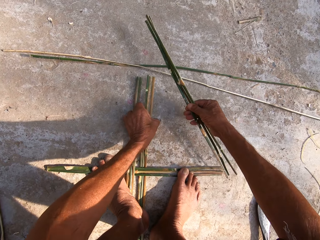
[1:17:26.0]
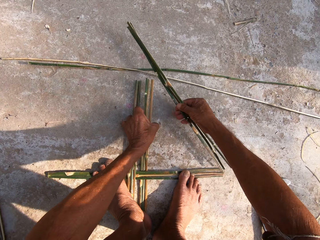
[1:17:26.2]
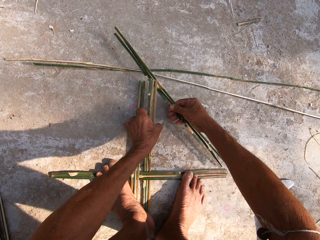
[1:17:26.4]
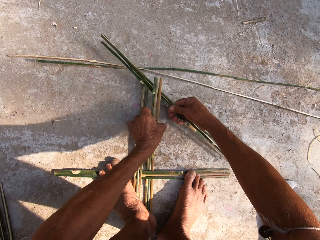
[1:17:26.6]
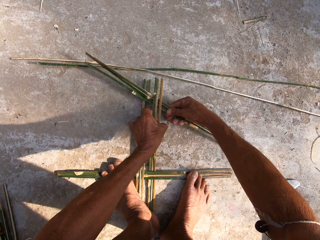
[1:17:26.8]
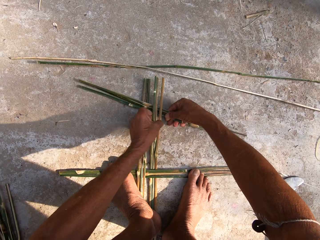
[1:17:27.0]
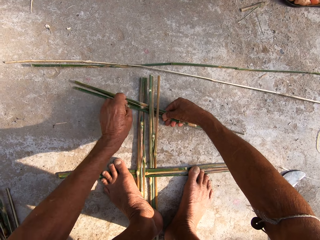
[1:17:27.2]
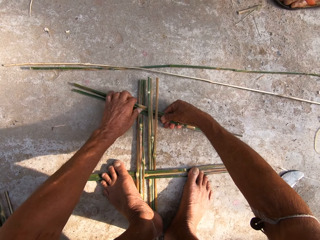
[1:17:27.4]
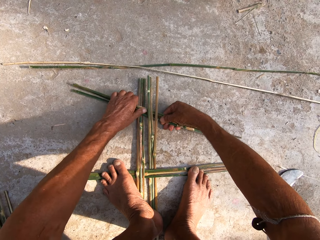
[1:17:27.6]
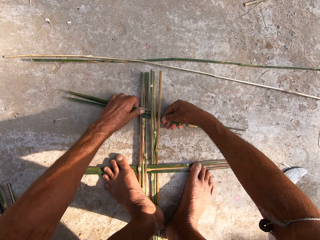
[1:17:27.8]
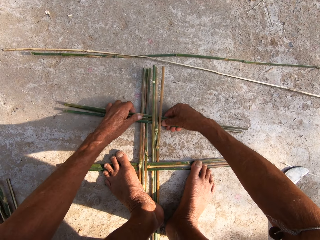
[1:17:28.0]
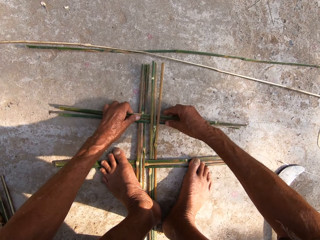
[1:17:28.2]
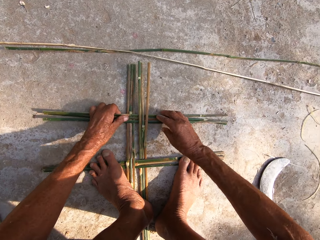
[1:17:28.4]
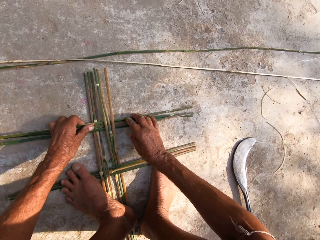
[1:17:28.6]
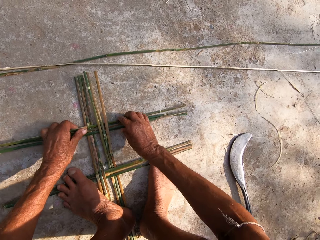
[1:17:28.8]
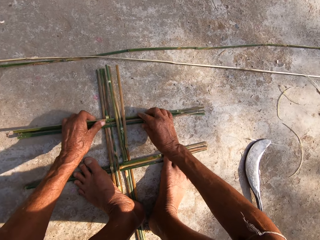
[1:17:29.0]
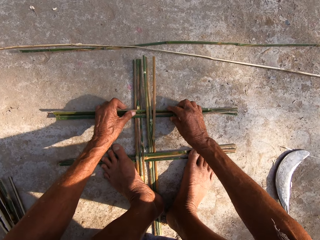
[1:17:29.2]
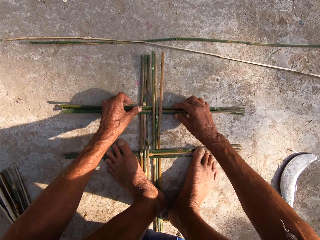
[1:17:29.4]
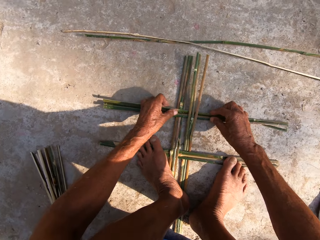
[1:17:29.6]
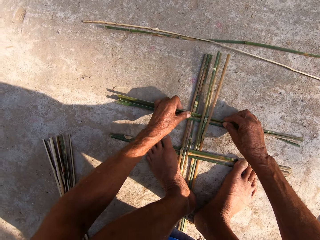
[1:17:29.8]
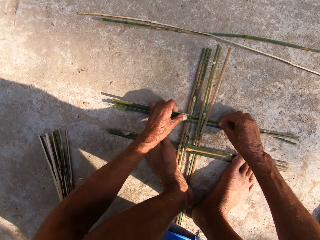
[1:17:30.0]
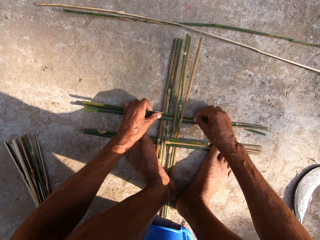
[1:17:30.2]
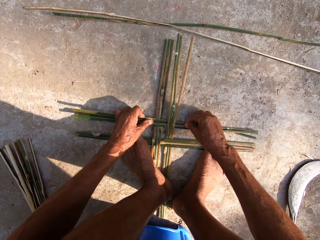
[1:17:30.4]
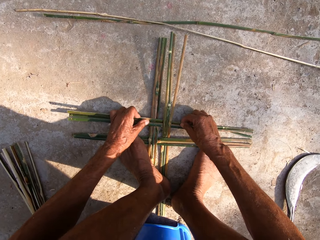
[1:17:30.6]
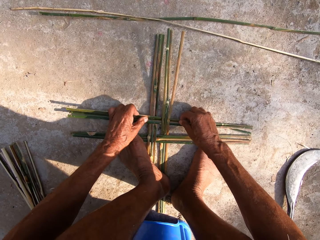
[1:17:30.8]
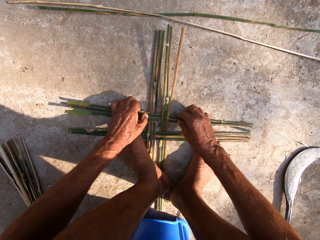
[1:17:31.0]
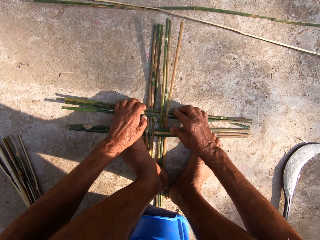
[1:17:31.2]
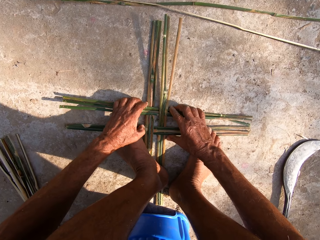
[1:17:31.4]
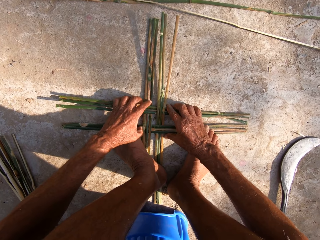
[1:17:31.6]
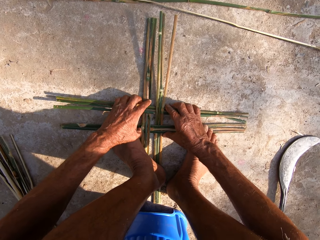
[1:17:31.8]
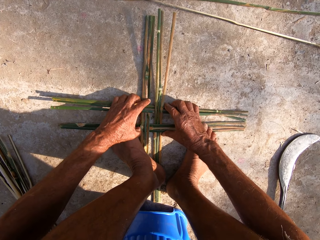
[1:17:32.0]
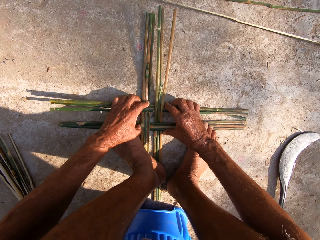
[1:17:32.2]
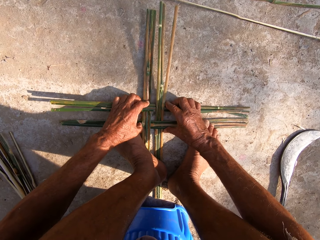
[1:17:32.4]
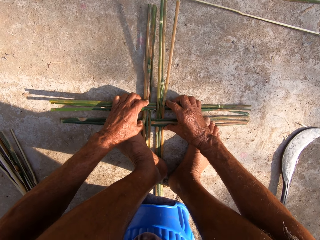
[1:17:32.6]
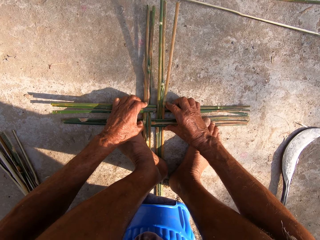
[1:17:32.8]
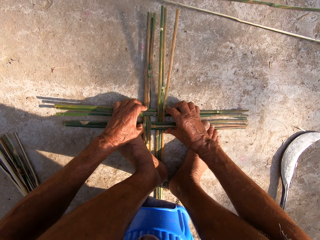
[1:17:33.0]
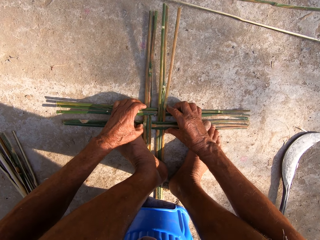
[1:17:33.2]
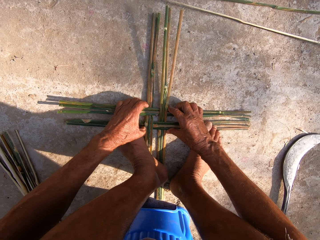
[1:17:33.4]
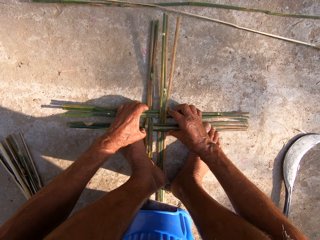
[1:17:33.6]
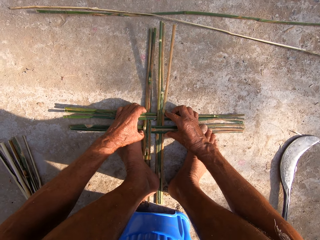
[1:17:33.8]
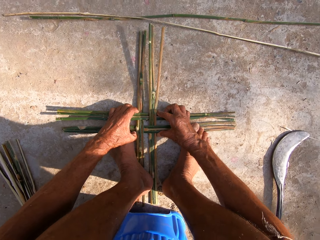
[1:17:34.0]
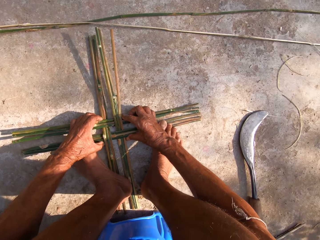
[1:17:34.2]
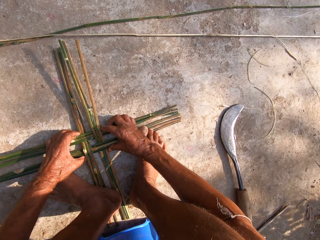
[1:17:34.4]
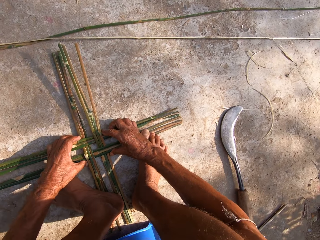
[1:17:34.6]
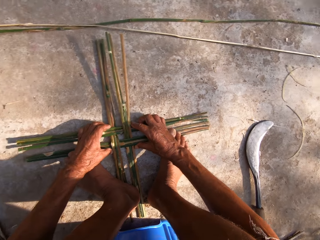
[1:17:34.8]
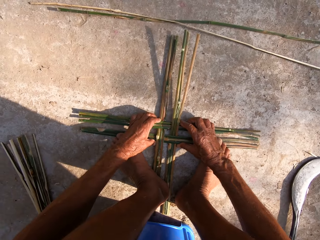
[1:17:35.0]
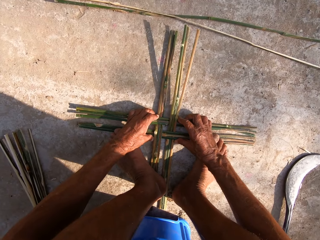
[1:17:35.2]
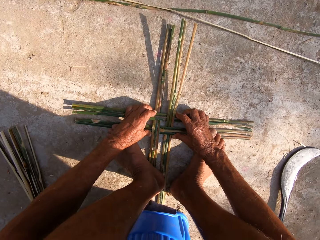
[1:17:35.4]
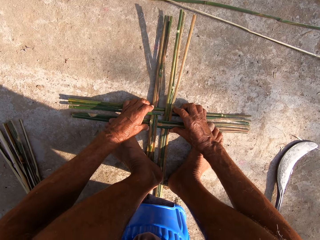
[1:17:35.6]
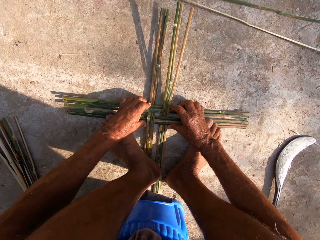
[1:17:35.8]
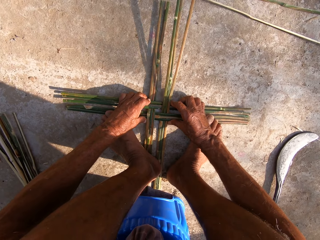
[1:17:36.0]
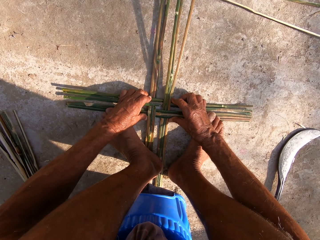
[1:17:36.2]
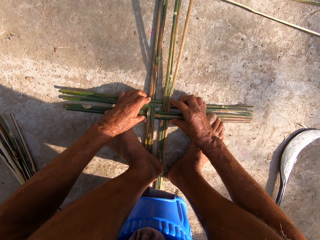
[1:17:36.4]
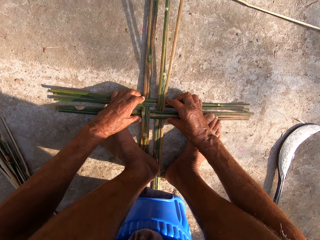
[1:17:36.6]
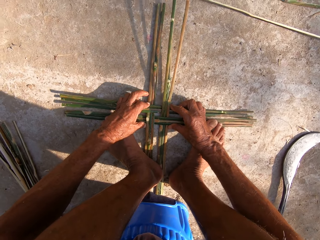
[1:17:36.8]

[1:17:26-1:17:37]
The camera wearer places the canes or bamboo sticks in his right hand on the floor, underneath the bamboo sticks. He adjusts the canes on the floor with both hands. He moves the bamboo sticks and tightens the bamboo sticks together.

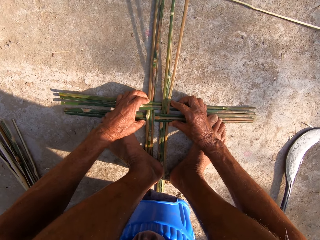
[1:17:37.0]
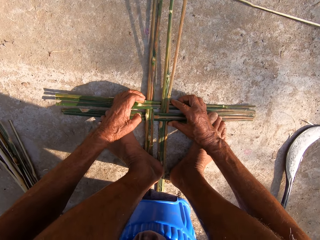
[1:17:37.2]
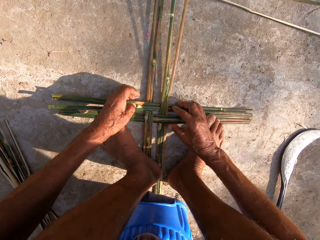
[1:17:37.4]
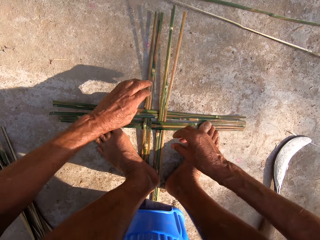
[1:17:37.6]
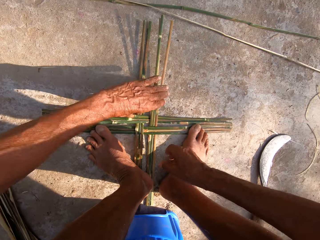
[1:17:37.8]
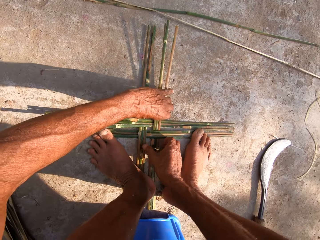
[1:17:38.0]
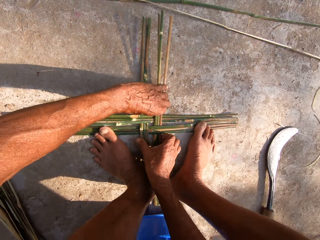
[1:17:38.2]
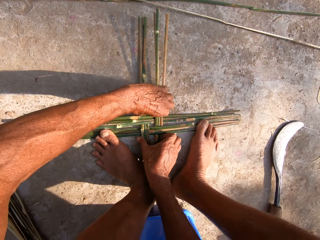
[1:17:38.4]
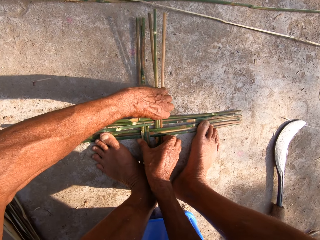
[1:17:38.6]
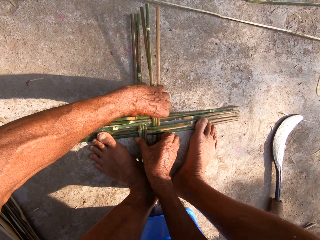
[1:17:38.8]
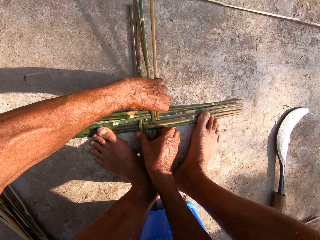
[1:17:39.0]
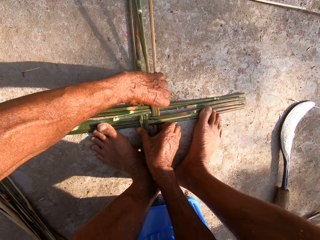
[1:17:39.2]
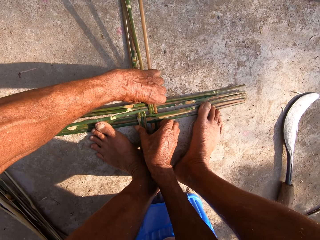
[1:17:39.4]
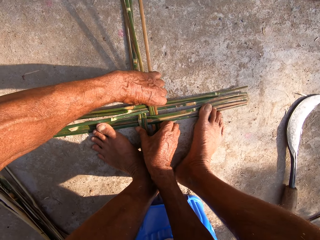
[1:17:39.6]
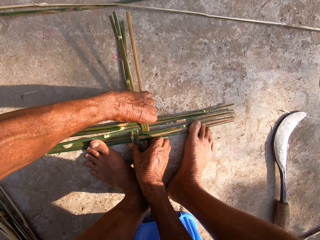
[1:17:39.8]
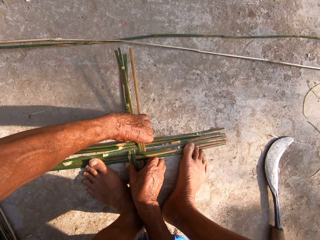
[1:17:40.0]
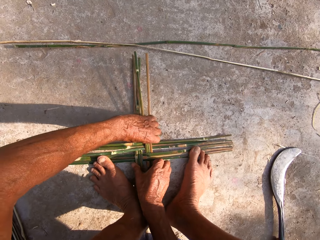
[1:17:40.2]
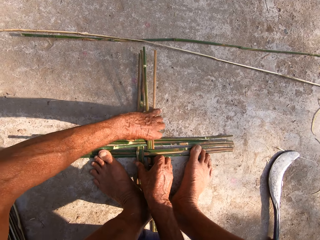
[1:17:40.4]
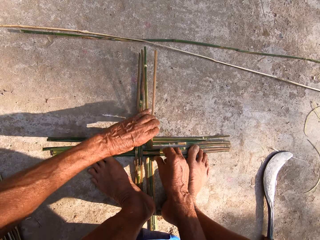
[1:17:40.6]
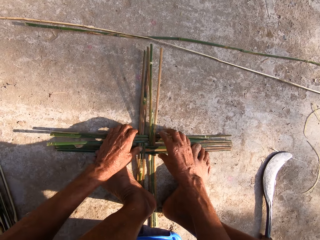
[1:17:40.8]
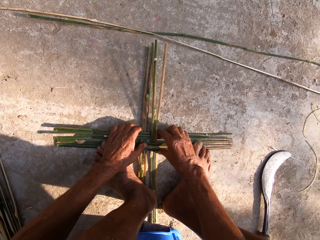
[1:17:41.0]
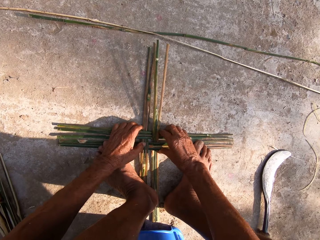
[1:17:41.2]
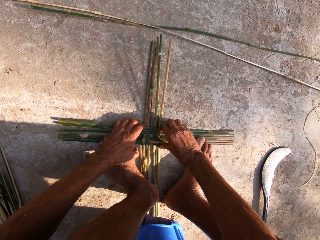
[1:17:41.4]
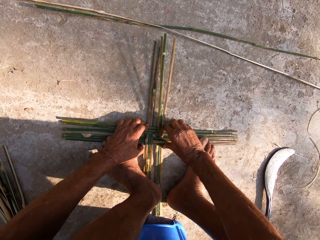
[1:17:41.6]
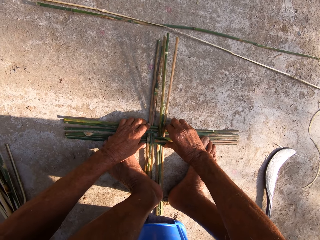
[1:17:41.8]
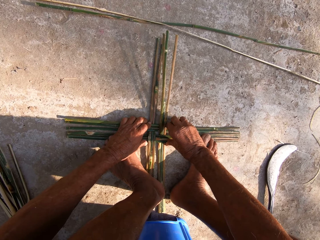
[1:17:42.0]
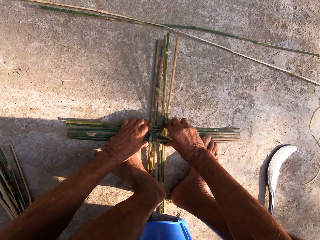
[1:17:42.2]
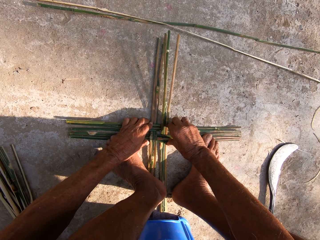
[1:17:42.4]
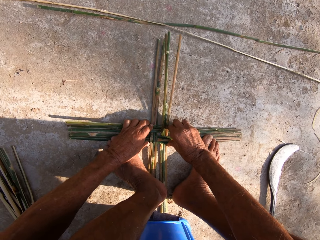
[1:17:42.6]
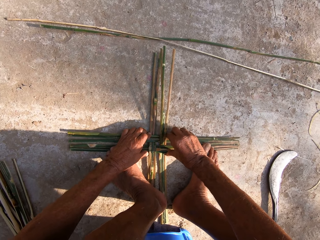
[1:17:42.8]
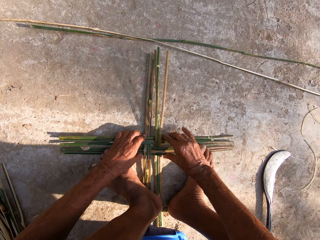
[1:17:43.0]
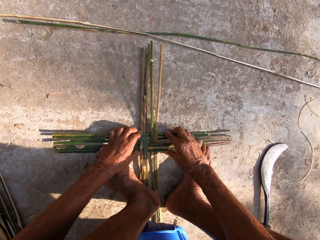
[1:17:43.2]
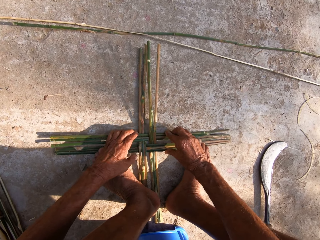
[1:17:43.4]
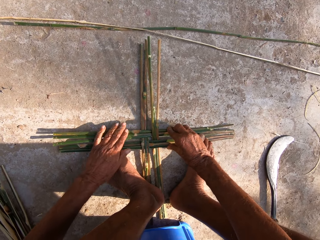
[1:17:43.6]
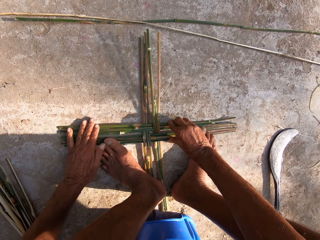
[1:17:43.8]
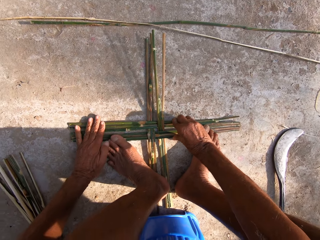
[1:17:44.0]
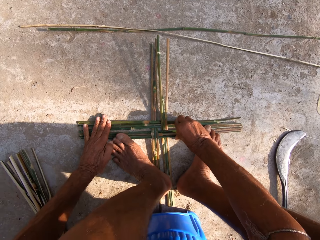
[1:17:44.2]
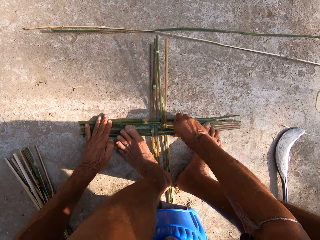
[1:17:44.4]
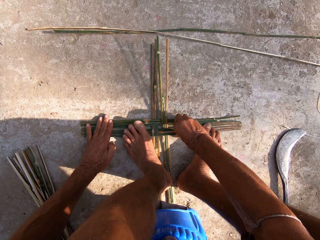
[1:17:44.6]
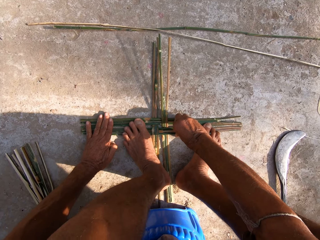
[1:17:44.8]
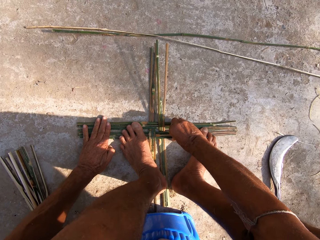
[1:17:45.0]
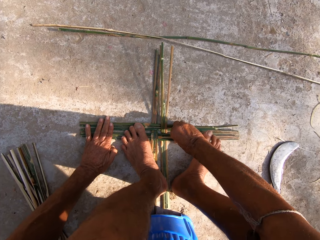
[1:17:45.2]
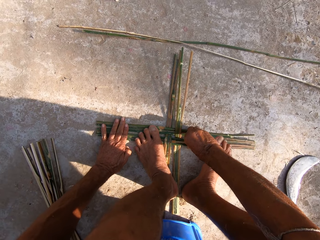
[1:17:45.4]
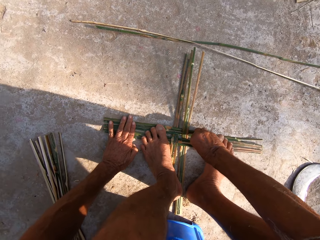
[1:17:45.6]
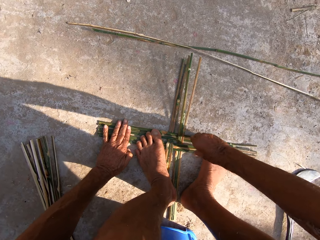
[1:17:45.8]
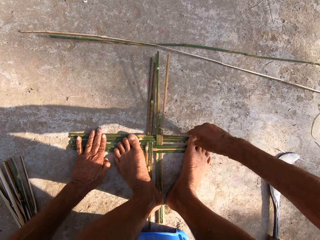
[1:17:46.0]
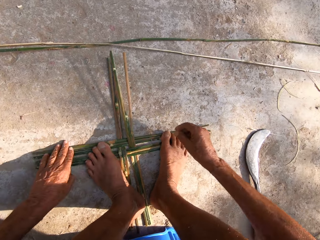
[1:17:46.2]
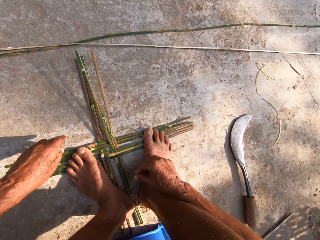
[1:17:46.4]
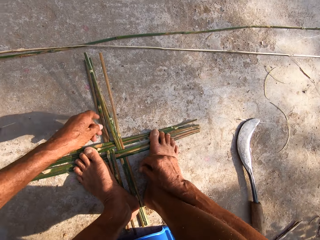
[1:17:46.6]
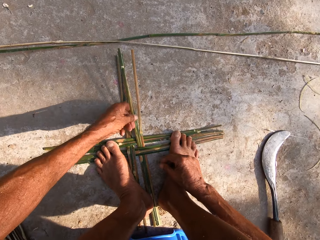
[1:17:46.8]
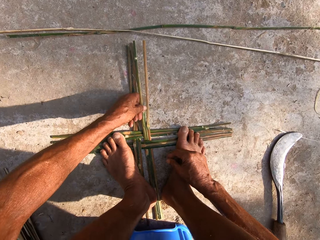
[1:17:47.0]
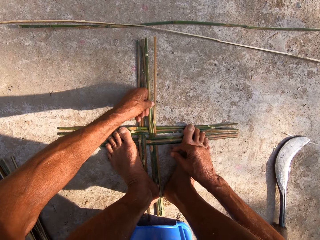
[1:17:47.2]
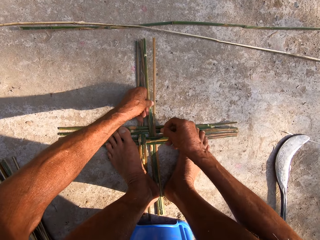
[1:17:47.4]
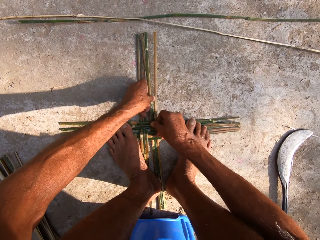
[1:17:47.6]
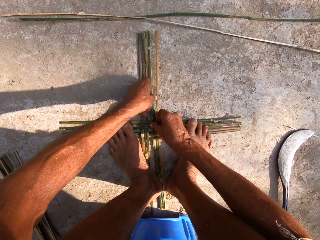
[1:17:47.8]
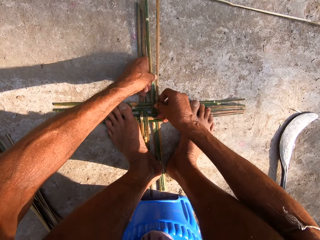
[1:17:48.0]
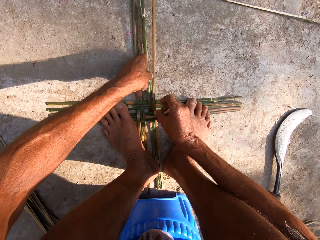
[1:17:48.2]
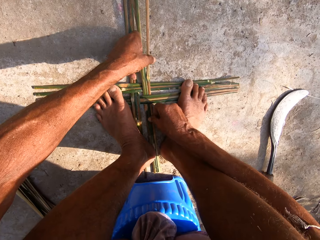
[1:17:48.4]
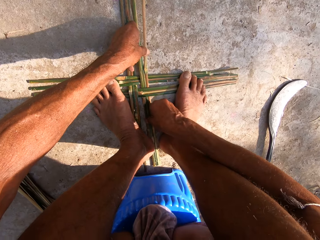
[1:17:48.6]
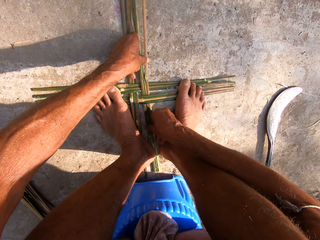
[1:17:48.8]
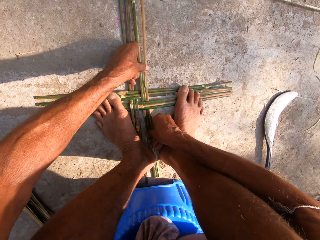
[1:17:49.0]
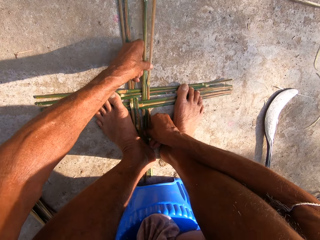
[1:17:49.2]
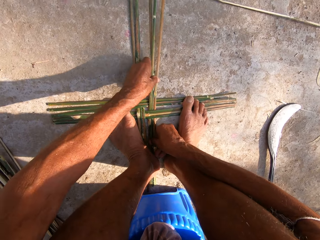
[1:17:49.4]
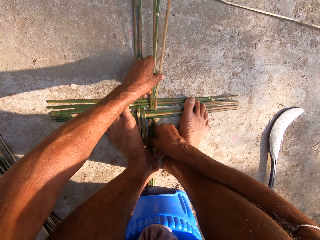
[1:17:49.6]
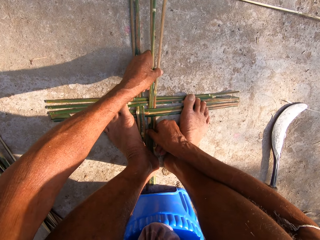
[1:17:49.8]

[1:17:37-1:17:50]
The camera wearer adjusts the canes or bamboo sticks on the floor with both hands. He holds the canes on the floor with his left leg. He presses his hands on the bamboo sticks. He holds the canes on the floor with his right leg, using his feet. He adjusts the bamboo sticks on his feet.
